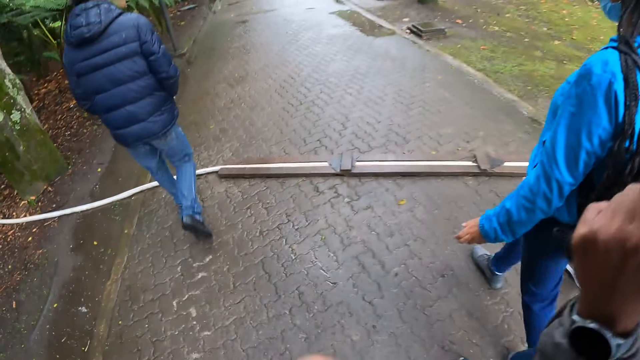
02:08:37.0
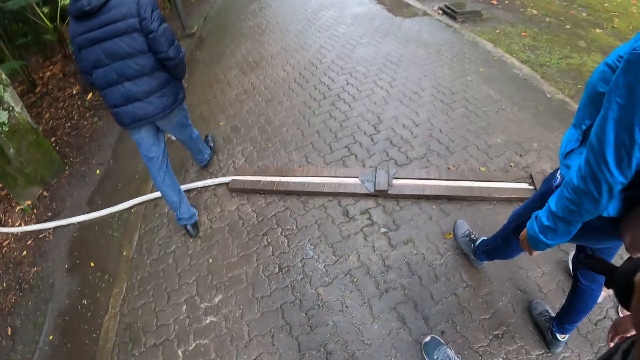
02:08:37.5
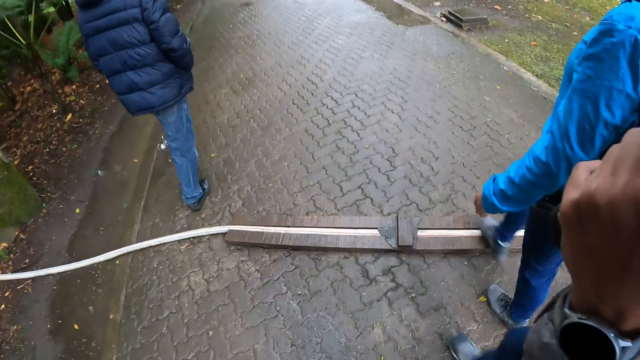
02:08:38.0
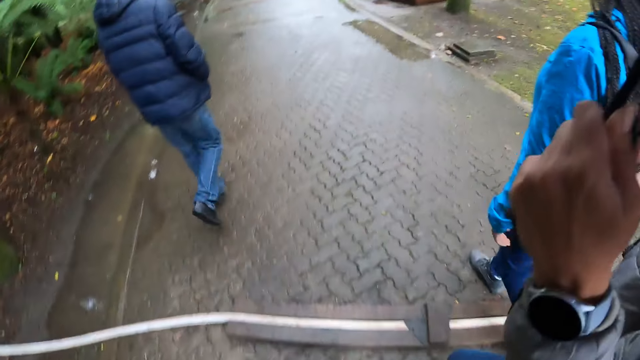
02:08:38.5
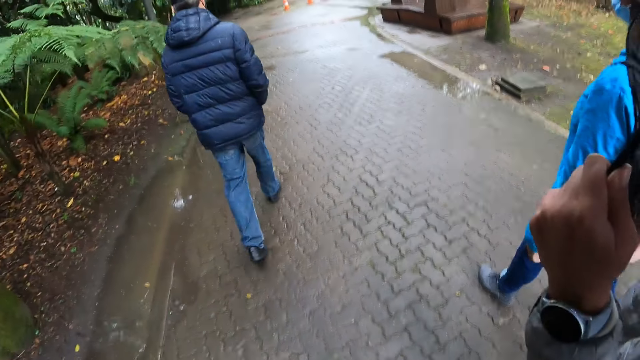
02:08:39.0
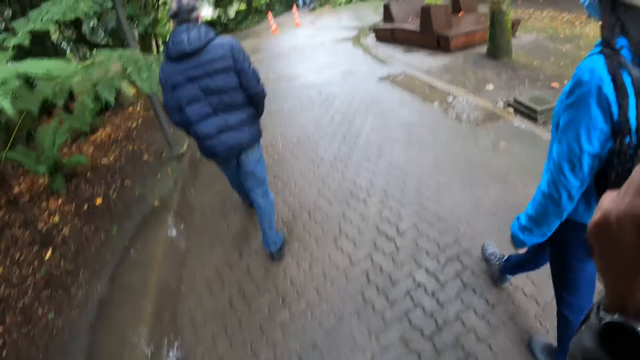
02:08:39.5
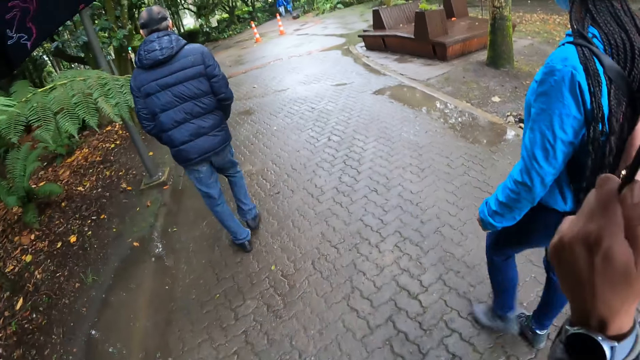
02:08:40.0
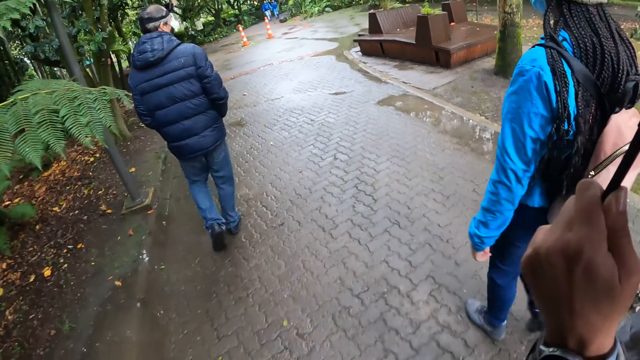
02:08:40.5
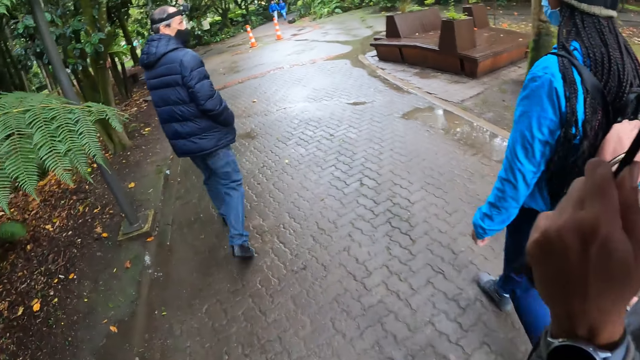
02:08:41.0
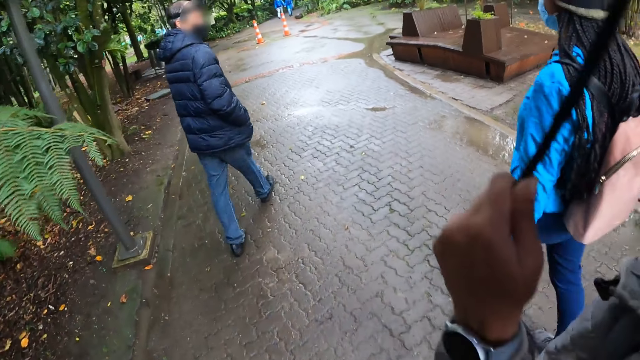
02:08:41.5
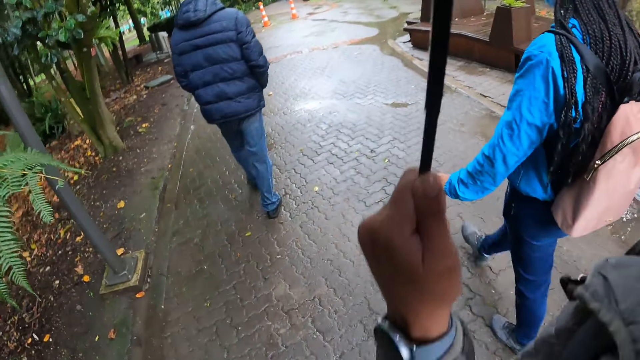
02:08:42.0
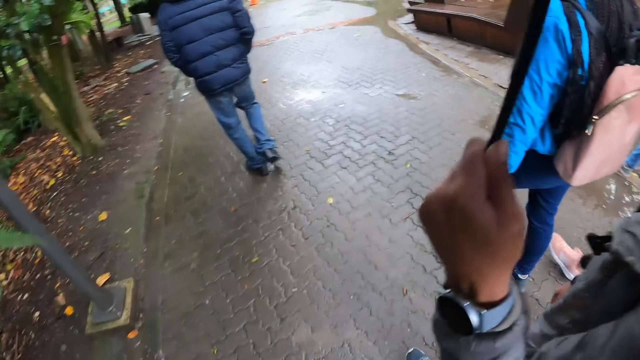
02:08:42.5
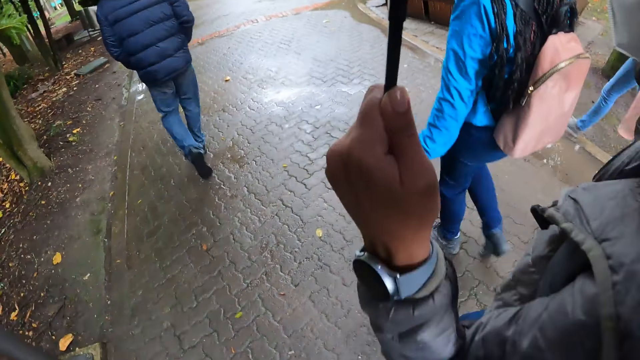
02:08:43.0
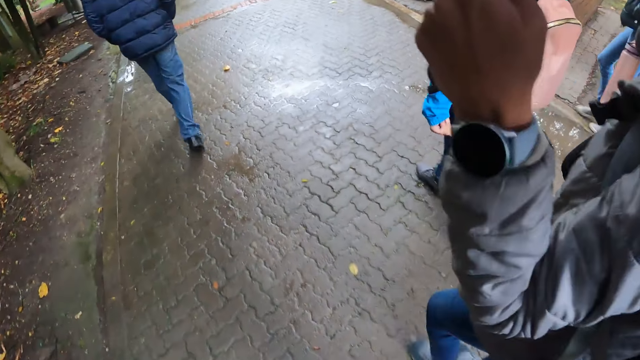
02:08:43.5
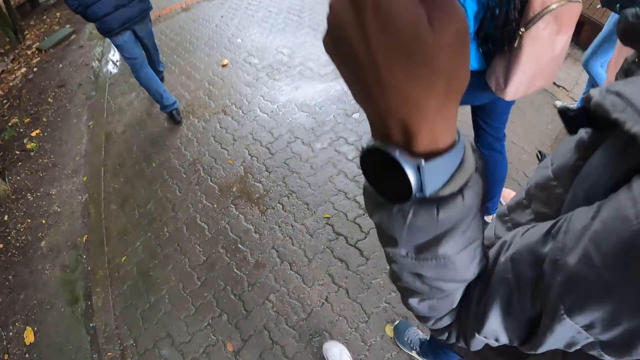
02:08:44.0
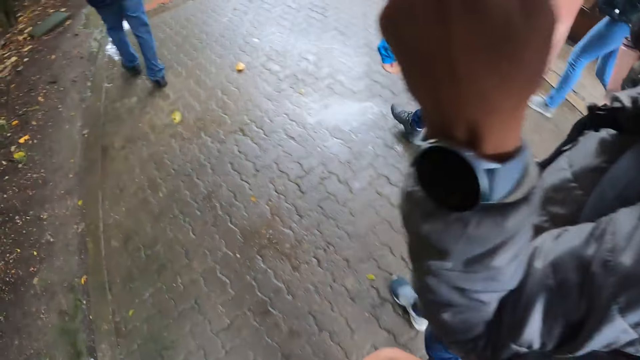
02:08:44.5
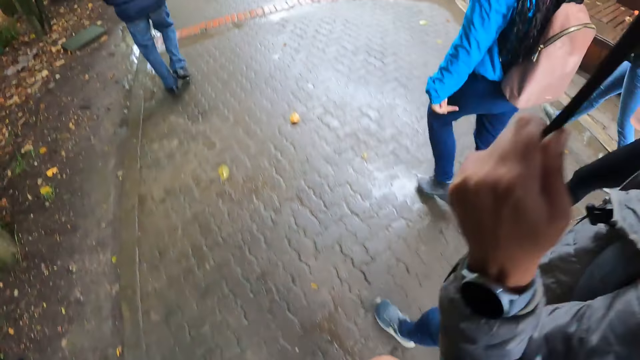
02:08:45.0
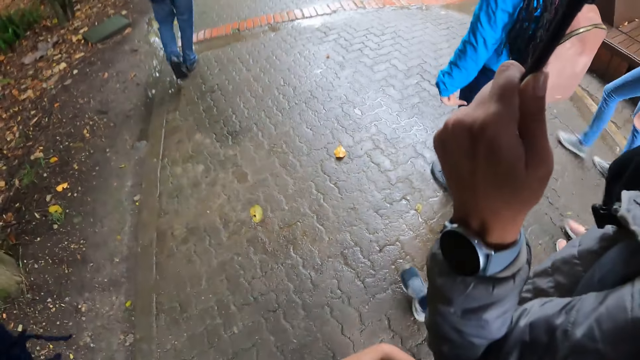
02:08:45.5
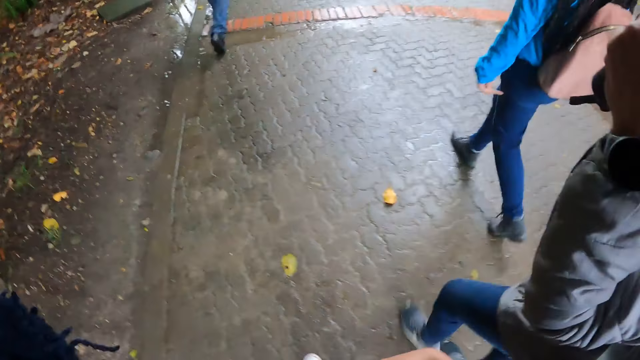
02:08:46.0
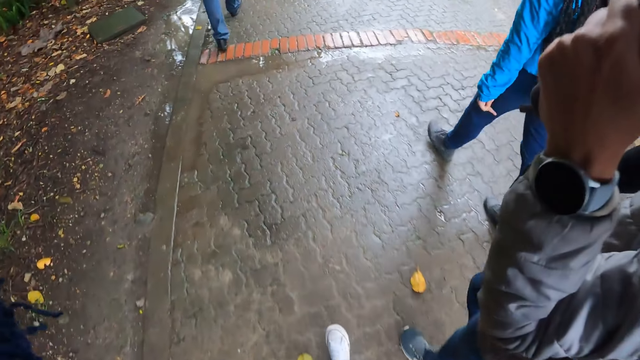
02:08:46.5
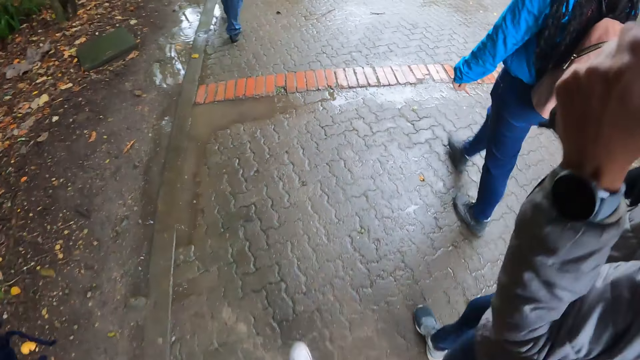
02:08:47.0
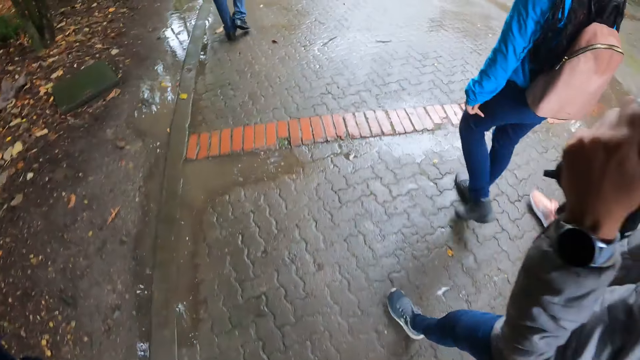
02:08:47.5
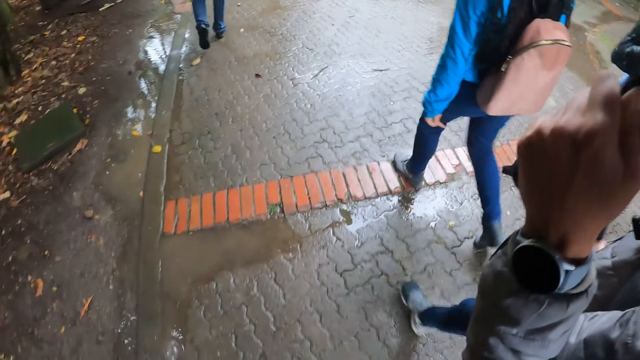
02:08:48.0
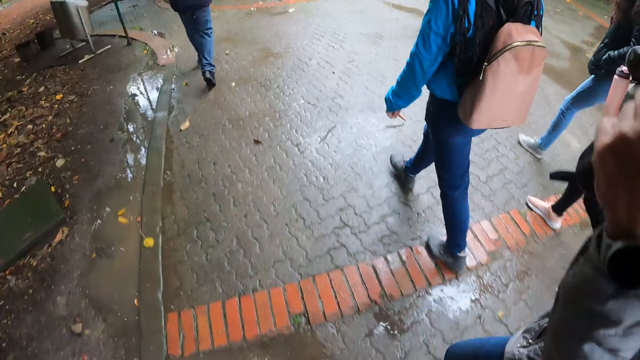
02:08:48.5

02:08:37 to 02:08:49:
The camera wearer walks around the street.

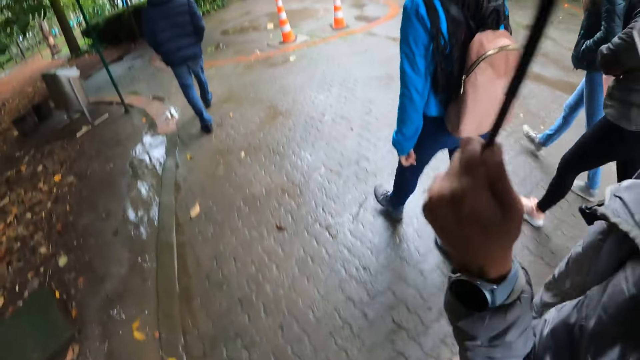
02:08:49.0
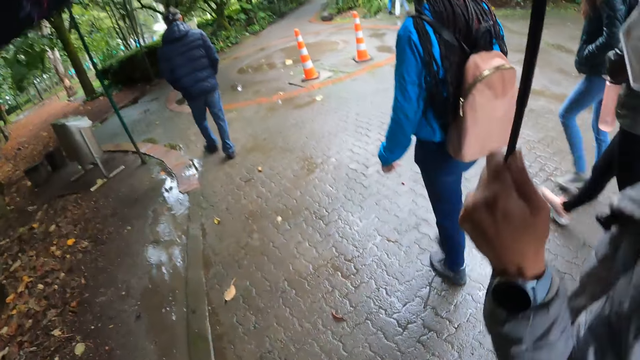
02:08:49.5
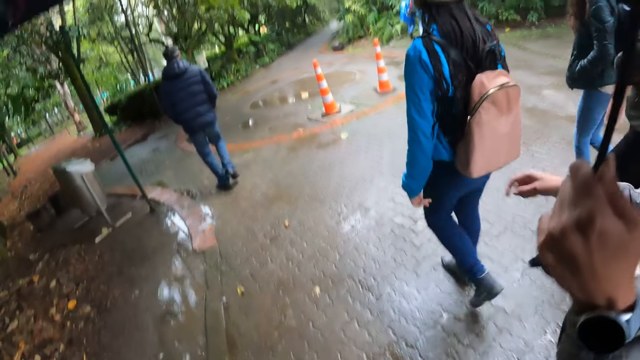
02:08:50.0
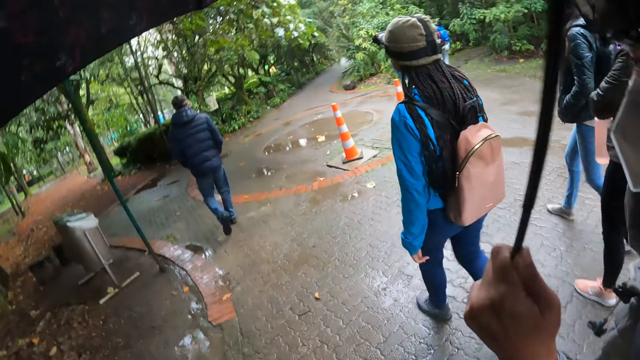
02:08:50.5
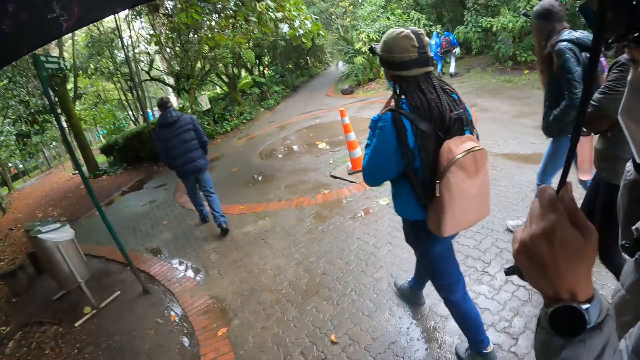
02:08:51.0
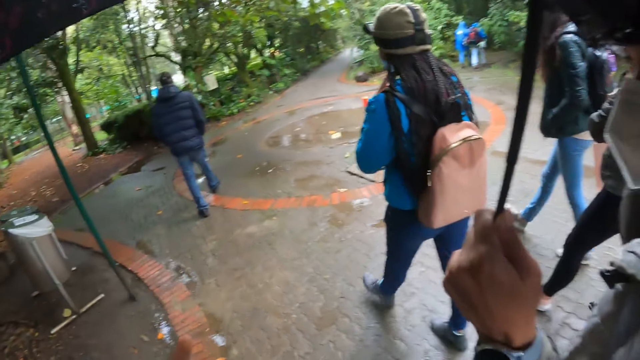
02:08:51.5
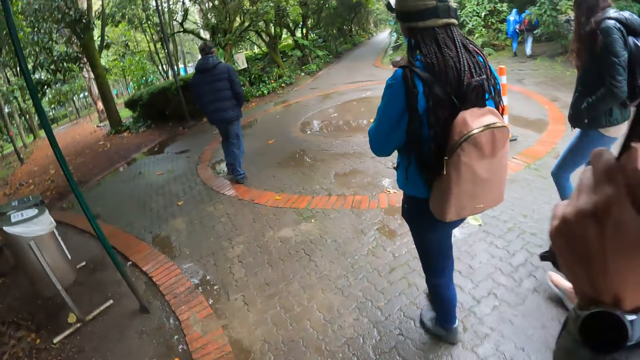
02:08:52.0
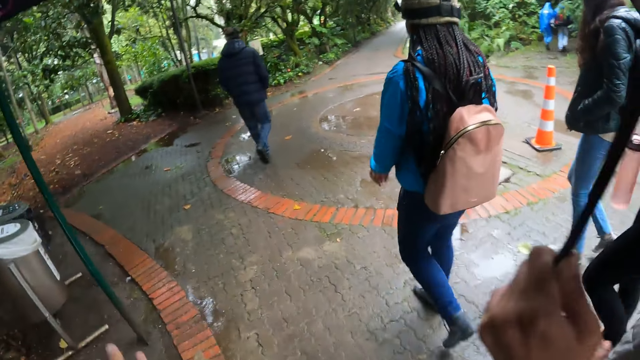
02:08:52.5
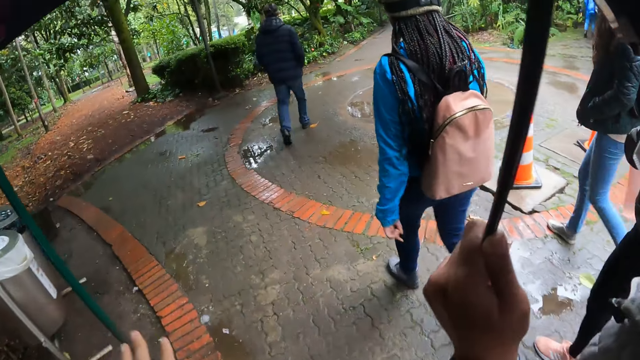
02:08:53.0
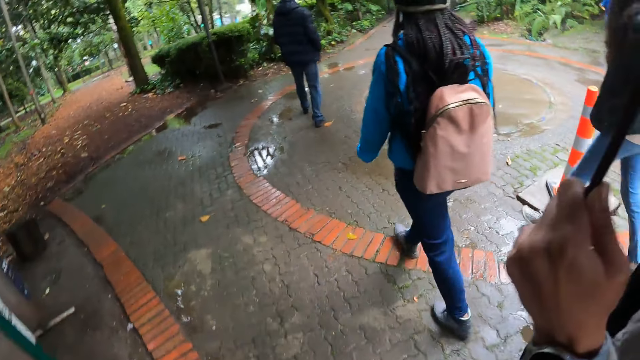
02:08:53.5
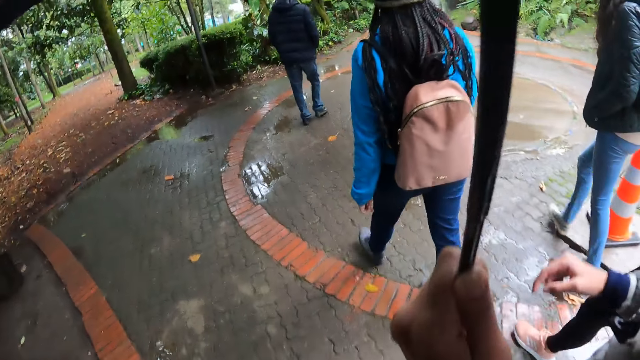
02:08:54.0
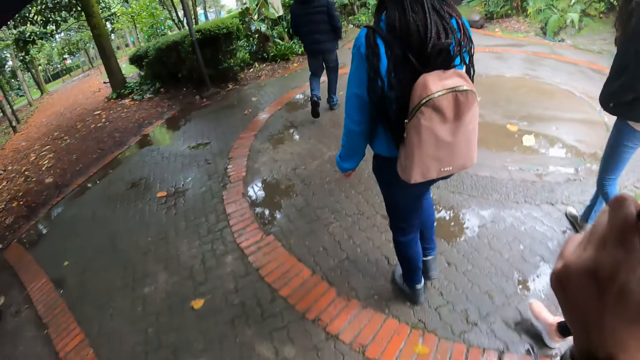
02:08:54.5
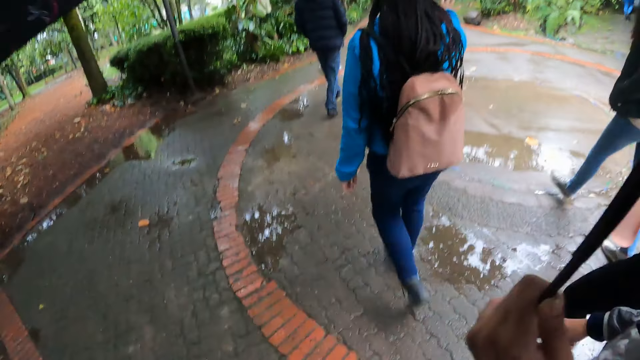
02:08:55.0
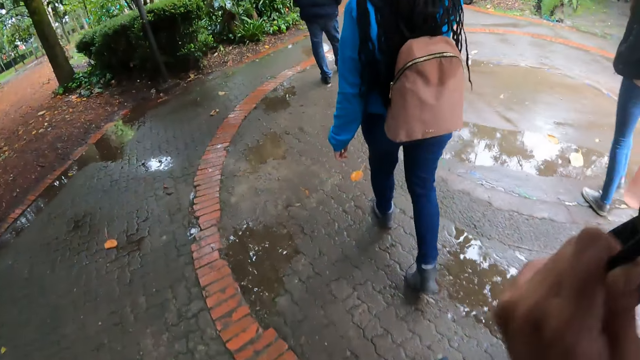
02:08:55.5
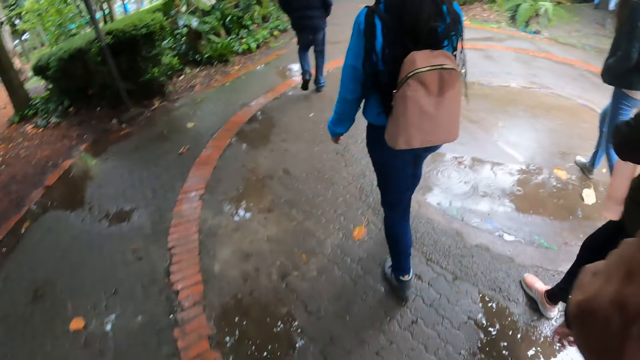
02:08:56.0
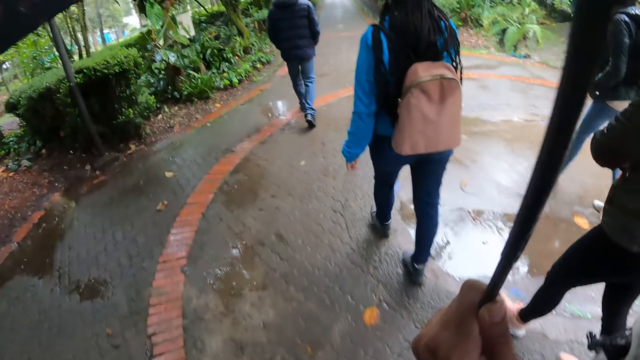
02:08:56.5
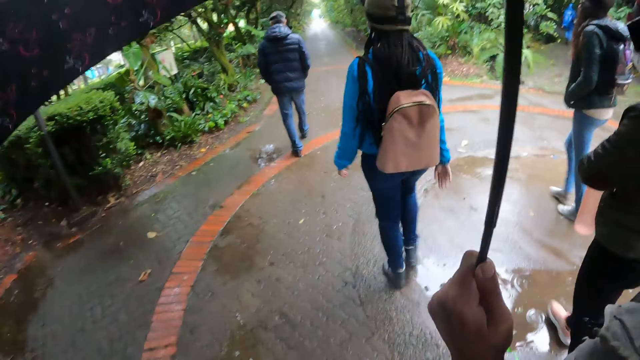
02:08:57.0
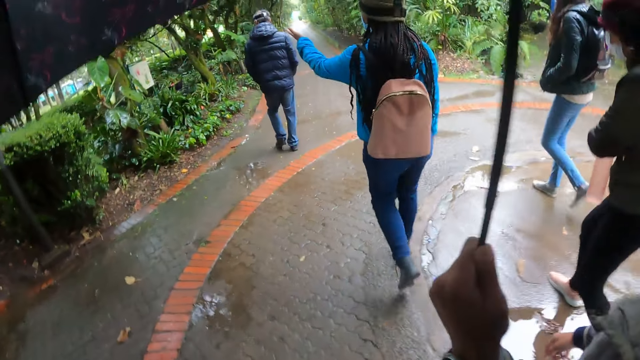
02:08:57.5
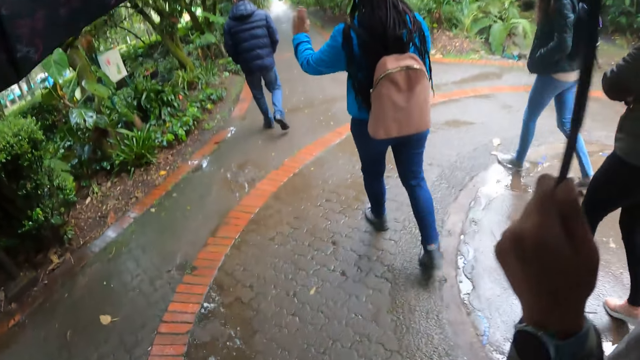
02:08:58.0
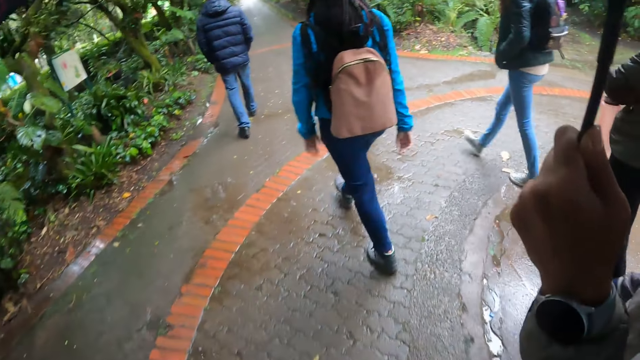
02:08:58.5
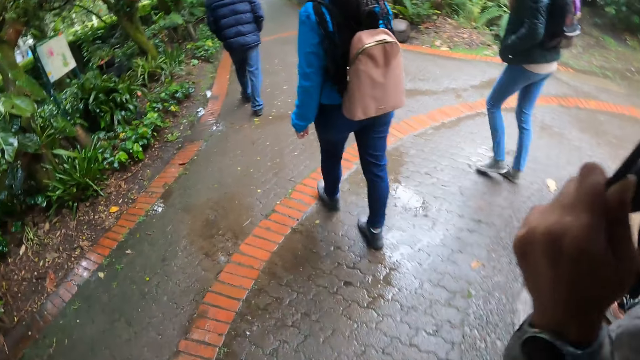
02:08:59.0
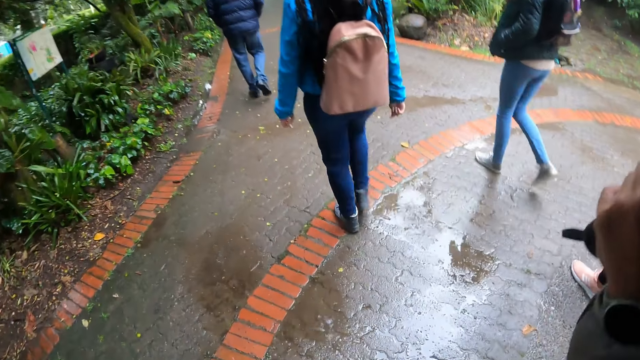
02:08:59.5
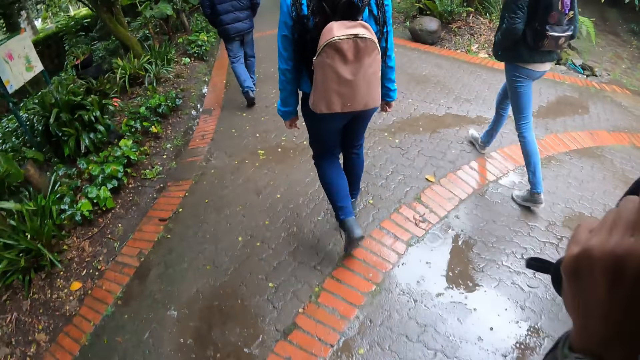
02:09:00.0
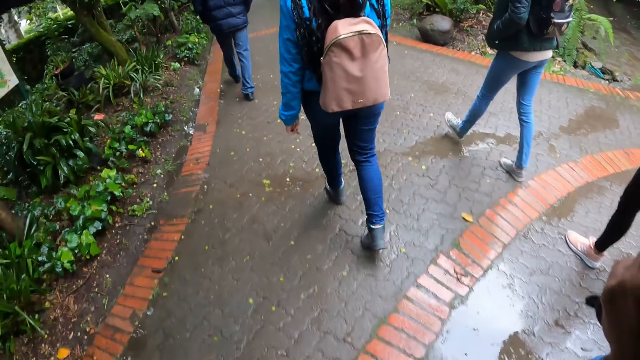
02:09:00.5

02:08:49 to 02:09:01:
The camera wearer moves a hand. They walk around the street. A woman interacts with another woman.
